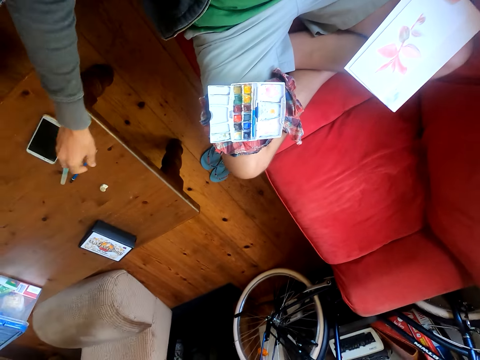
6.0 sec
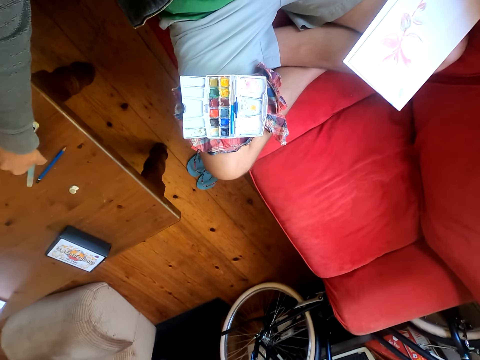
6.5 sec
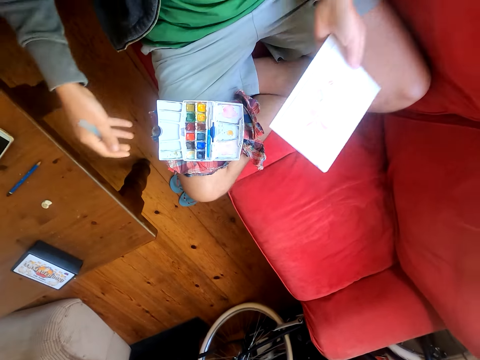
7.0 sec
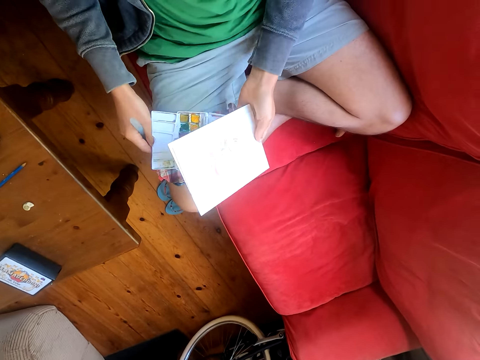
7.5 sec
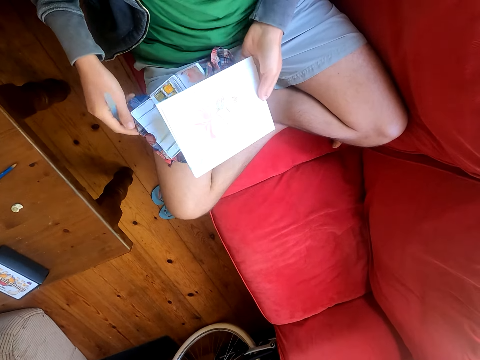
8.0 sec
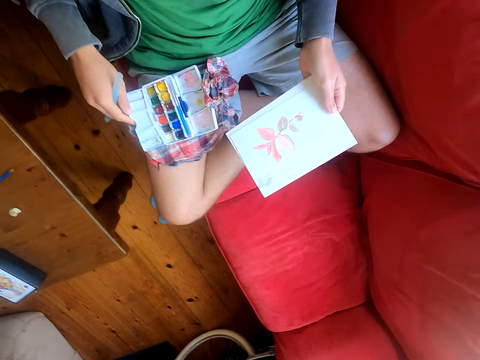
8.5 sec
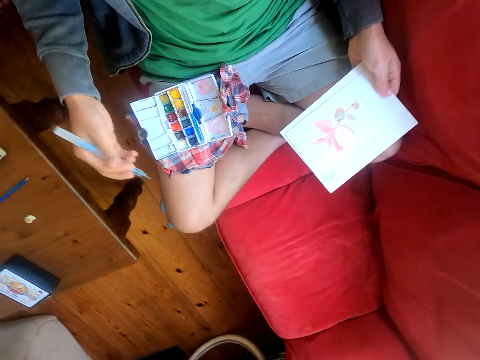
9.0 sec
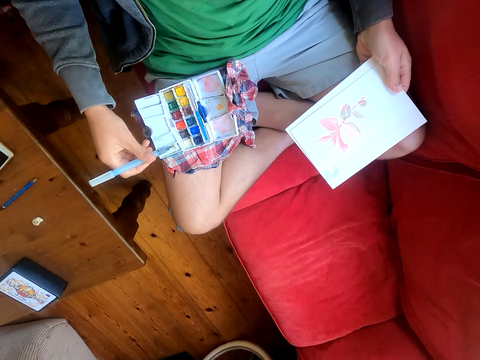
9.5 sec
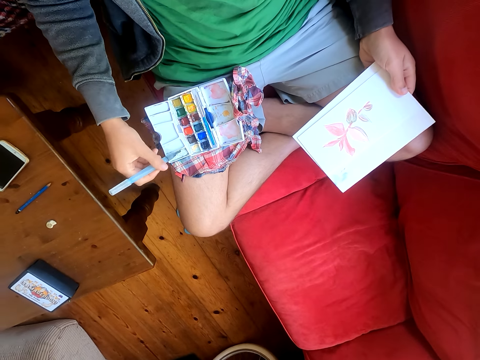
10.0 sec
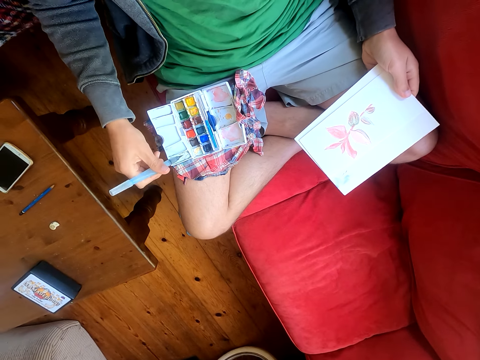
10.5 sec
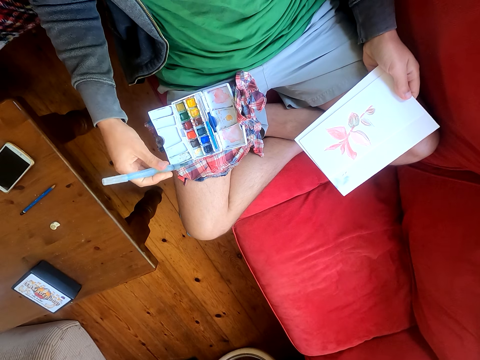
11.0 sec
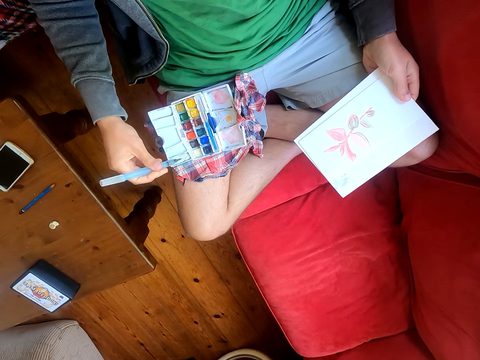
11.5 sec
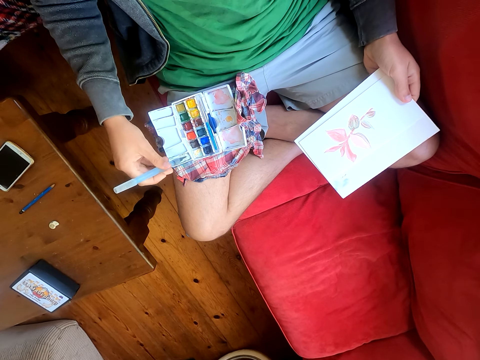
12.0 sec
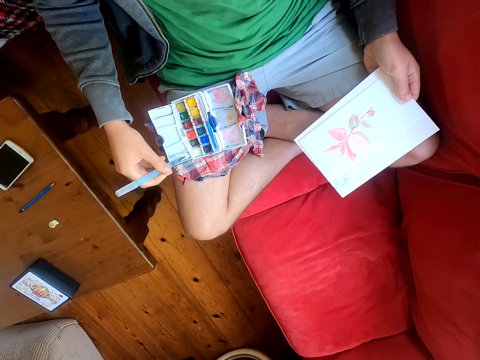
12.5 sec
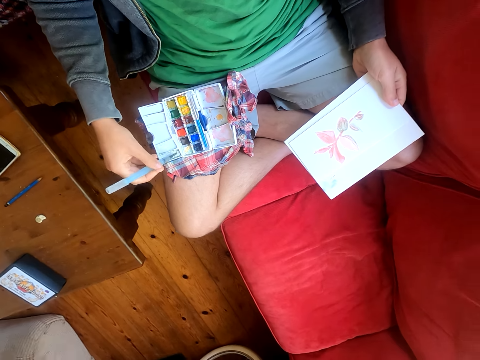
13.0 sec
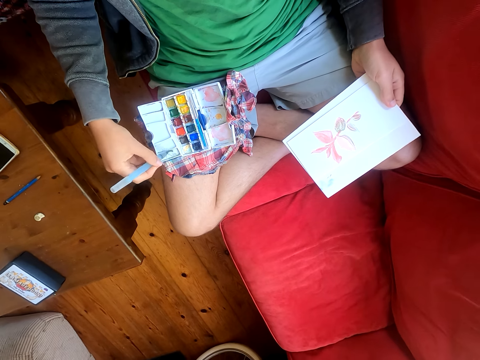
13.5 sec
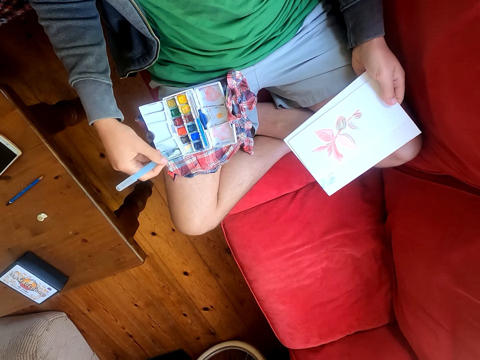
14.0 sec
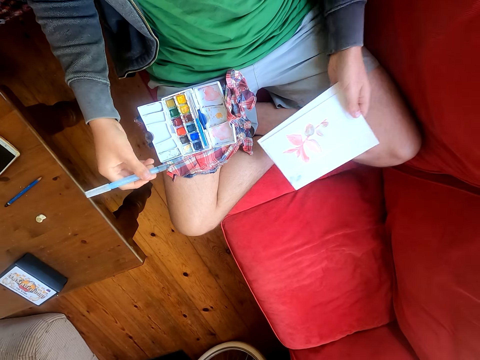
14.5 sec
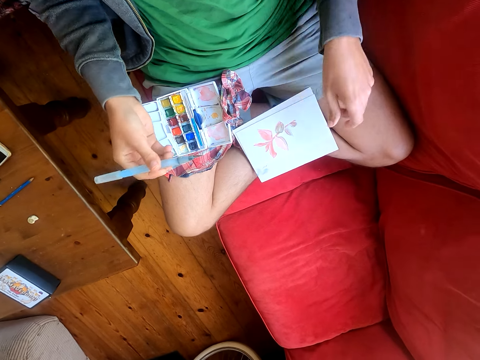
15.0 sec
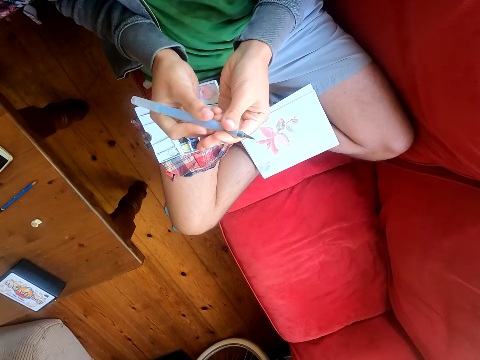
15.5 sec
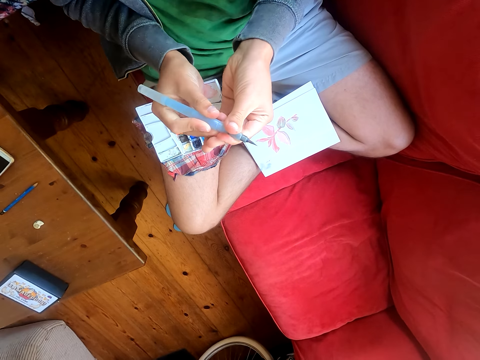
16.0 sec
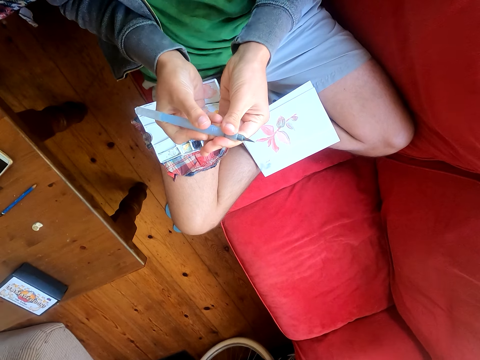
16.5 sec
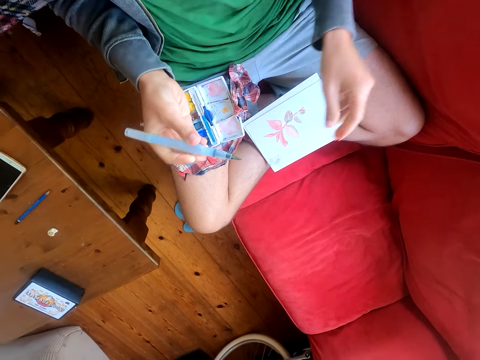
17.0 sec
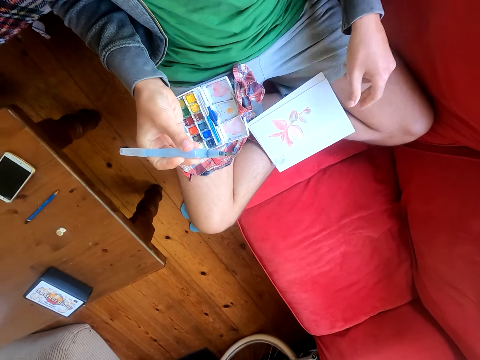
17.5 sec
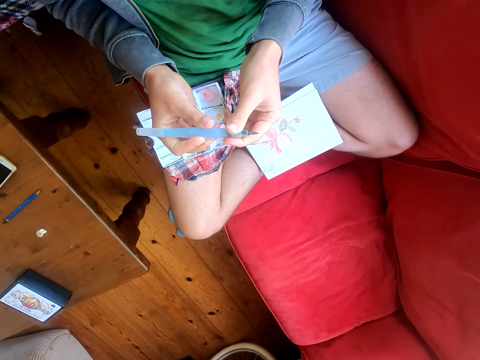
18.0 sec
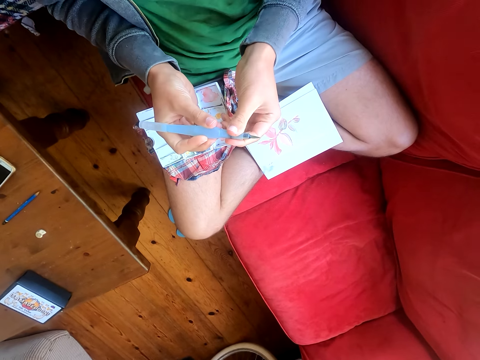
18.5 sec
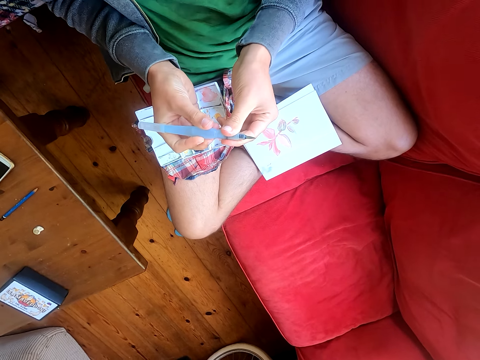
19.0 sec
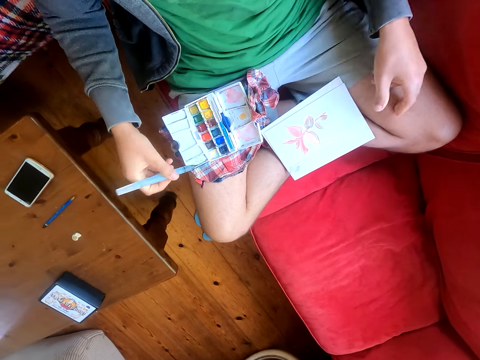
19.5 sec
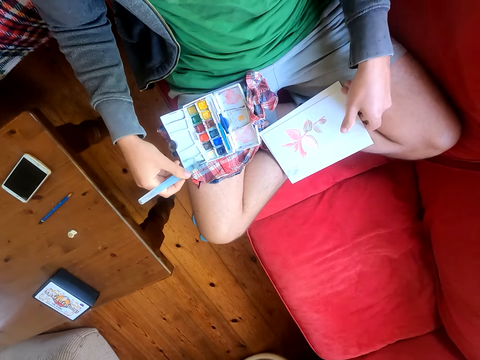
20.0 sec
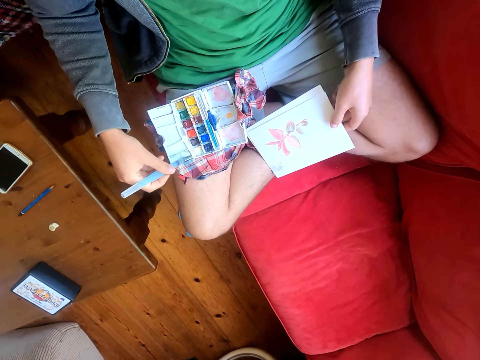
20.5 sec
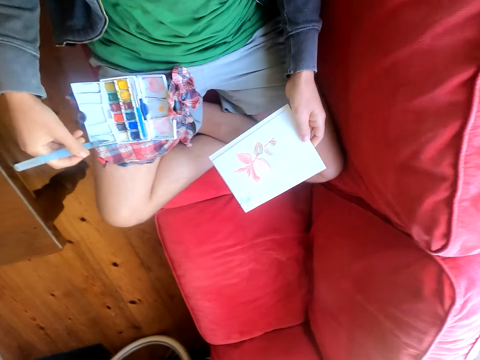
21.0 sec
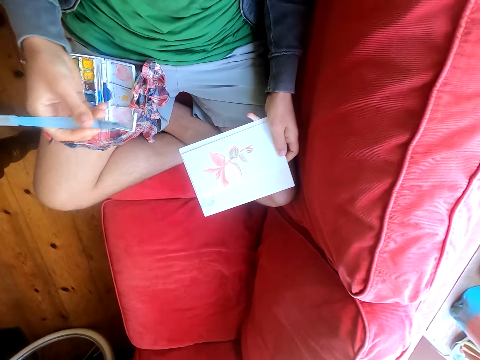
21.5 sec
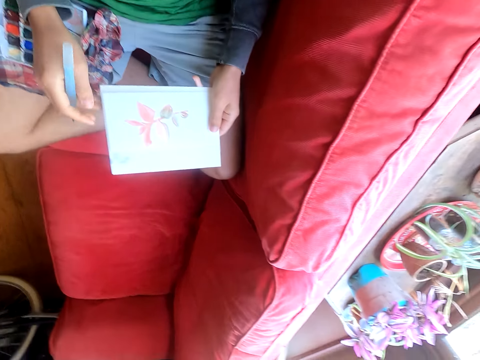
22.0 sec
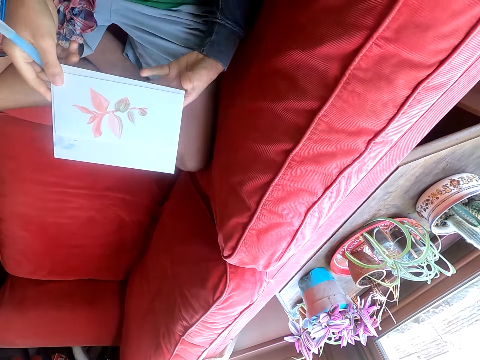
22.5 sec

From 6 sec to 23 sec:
The camera wearer picks up a brush pen or paint brush. He dips the paint brush in the paint. He places the piece of paper on his lap. He rubs the brush pen in a watercolor box. He adjusts the paint brush. He dips the paint brush in the paint.

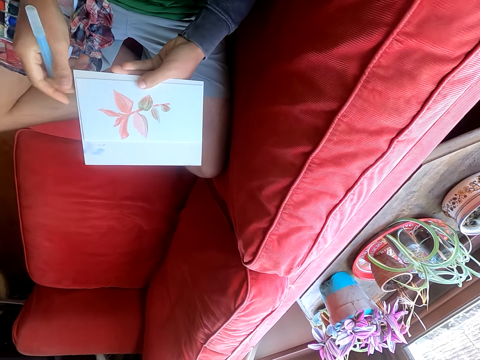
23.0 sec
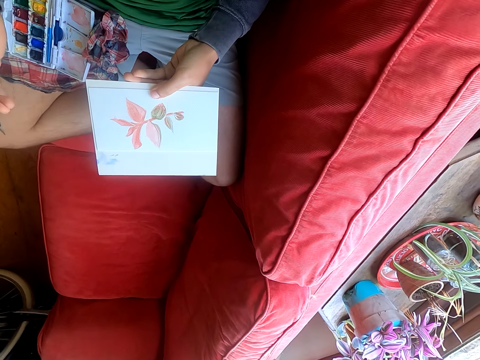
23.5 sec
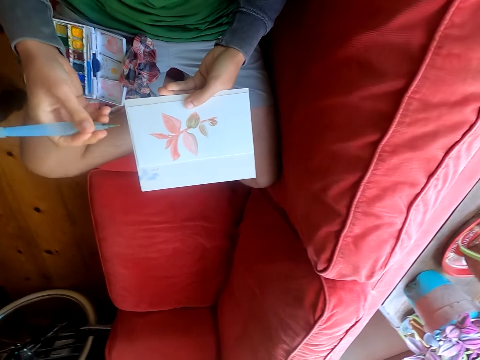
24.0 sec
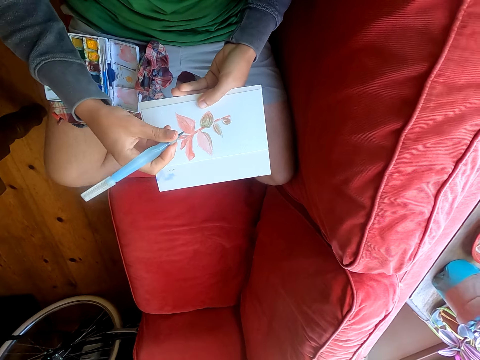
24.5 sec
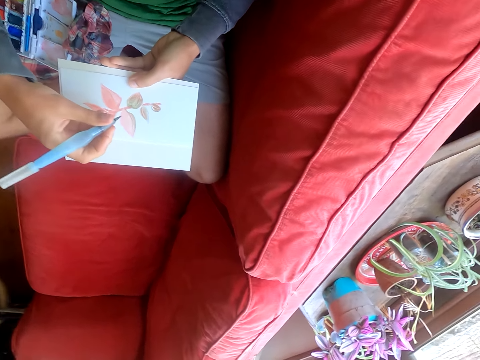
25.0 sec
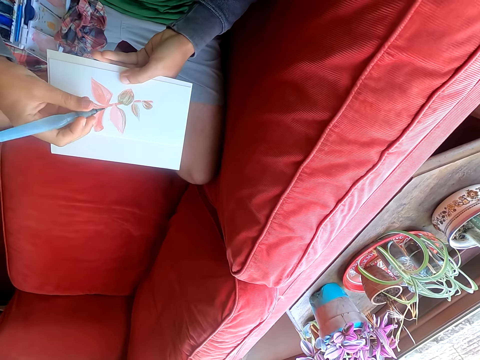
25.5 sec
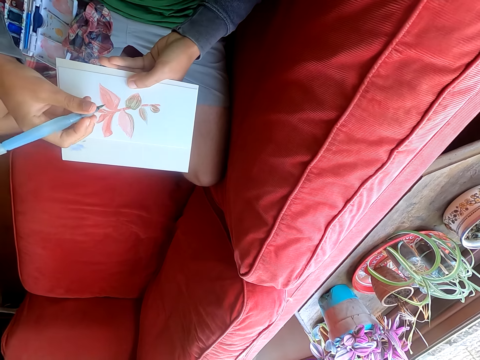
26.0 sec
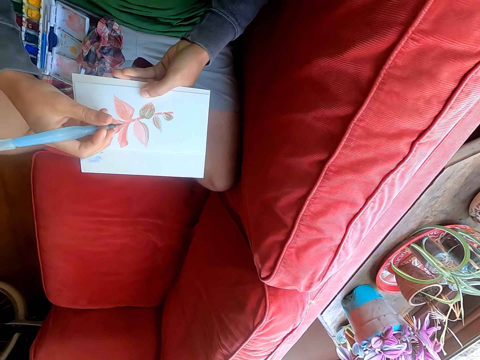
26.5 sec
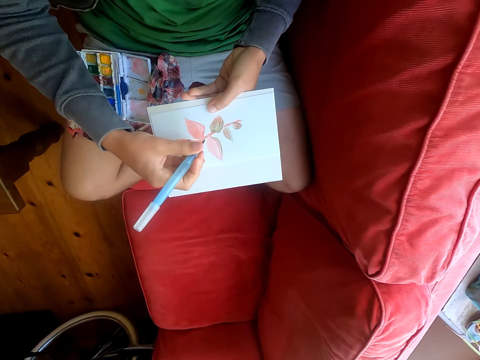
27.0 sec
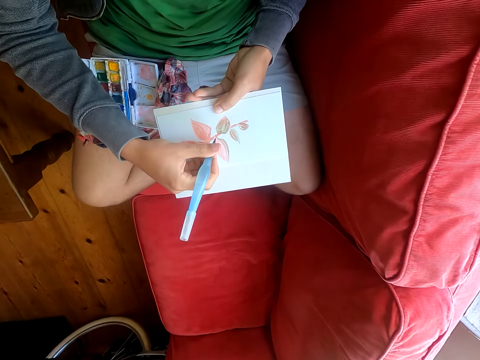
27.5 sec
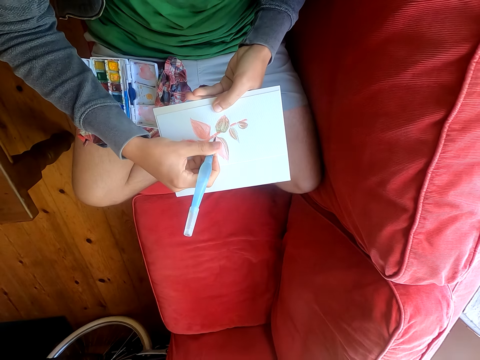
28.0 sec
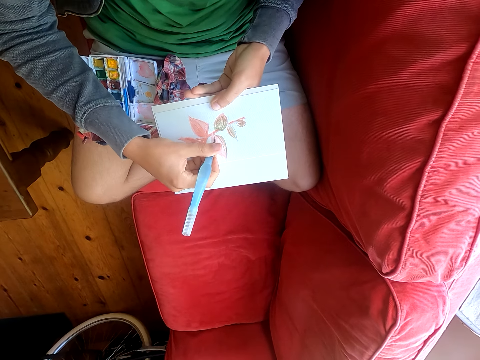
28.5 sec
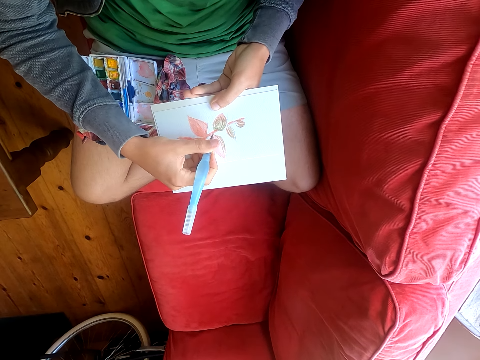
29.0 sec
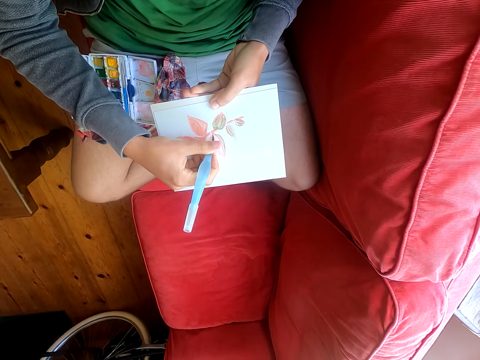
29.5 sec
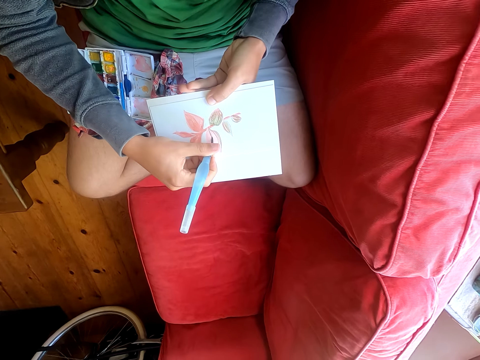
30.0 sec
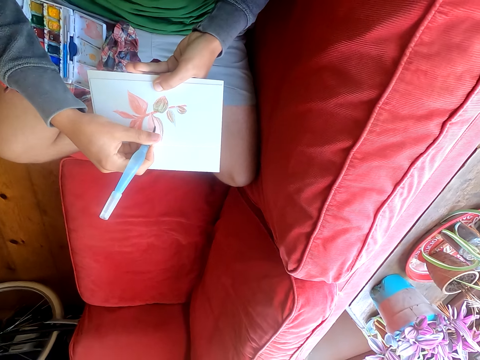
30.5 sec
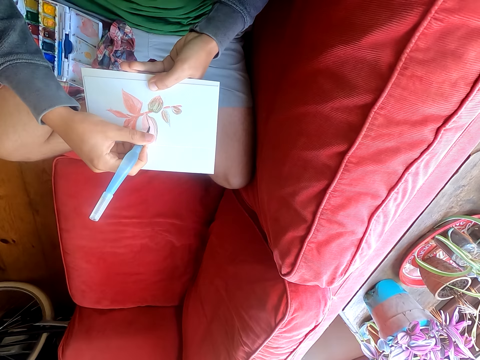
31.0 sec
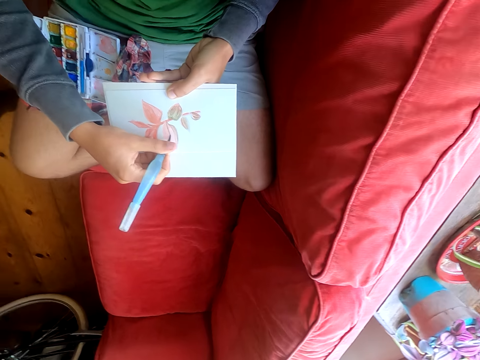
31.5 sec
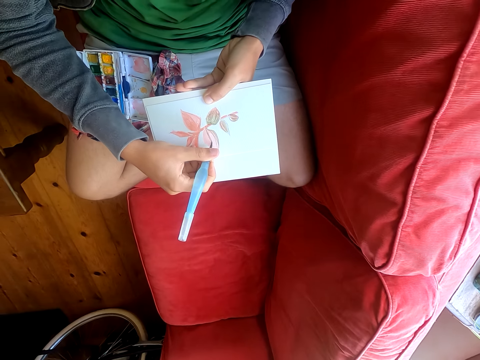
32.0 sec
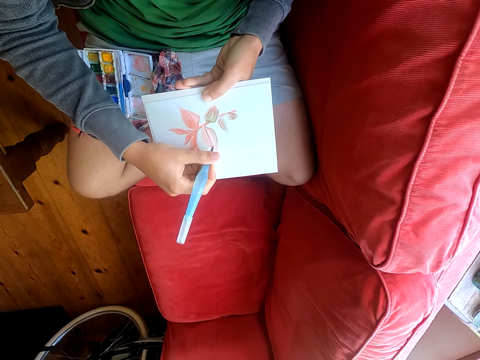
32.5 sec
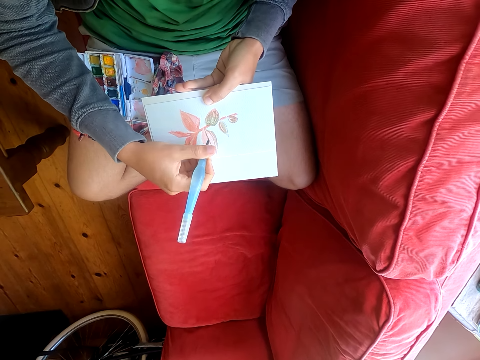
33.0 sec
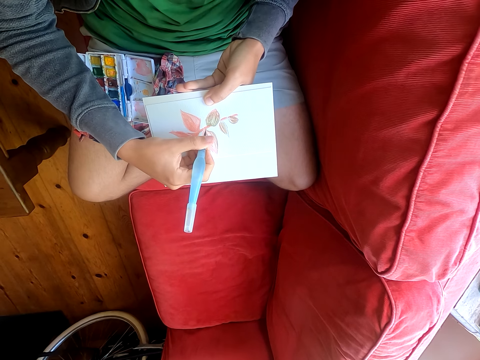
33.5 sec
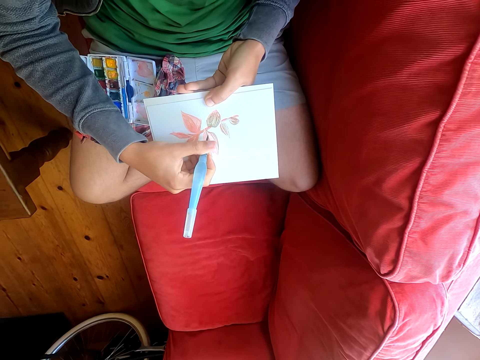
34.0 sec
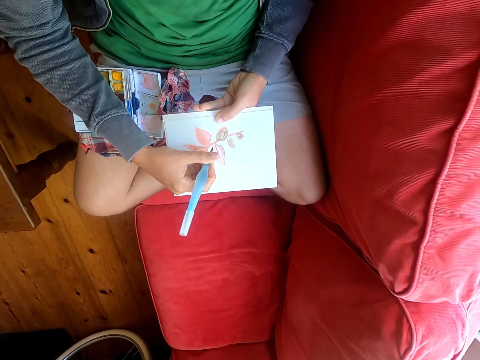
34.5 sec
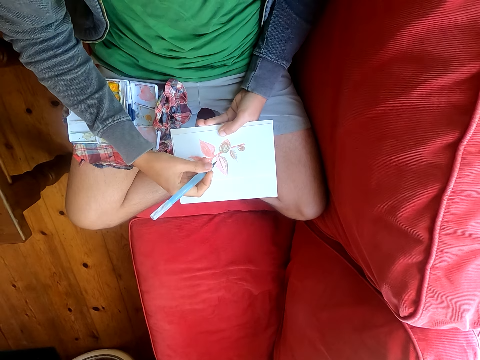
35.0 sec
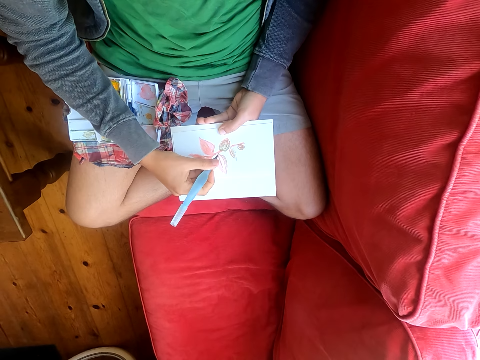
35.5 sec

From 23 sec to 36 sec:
The camera wearer paints a paper with a paint brush. They paint on the flower in the piece of paper.
